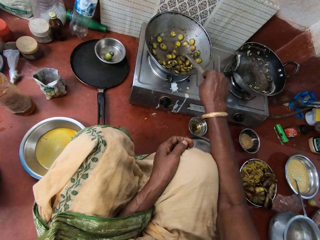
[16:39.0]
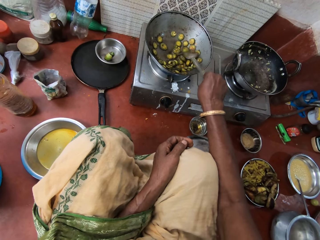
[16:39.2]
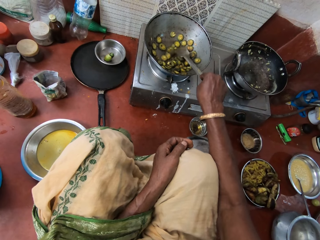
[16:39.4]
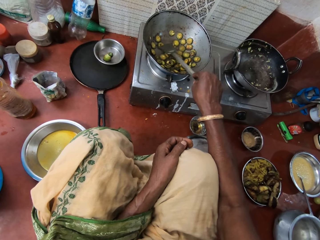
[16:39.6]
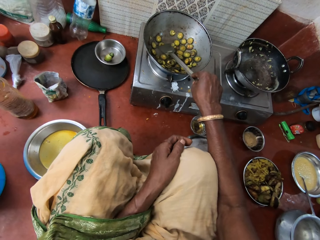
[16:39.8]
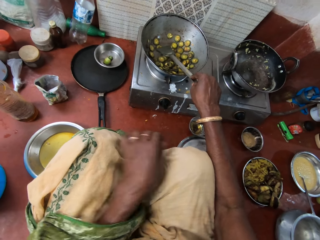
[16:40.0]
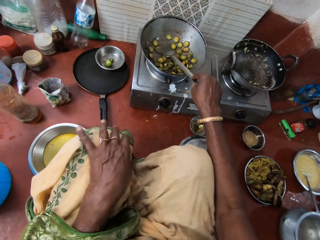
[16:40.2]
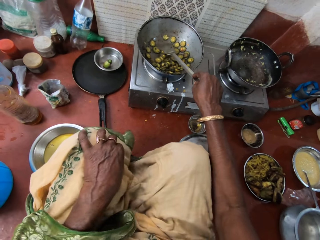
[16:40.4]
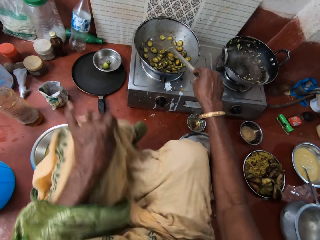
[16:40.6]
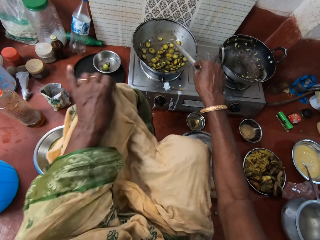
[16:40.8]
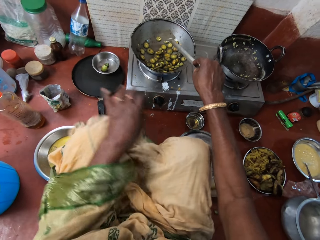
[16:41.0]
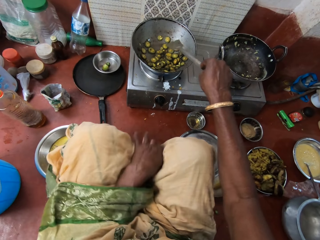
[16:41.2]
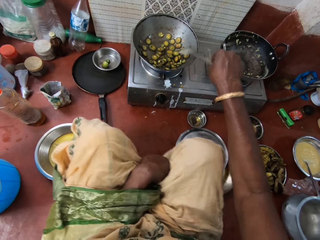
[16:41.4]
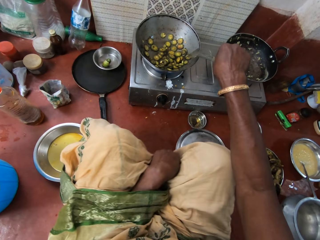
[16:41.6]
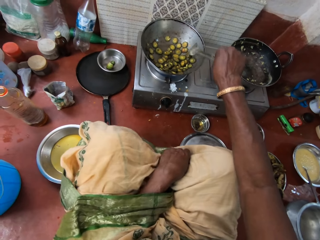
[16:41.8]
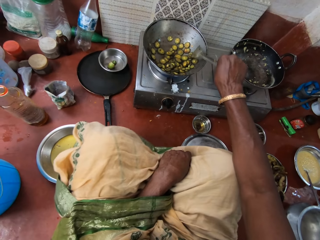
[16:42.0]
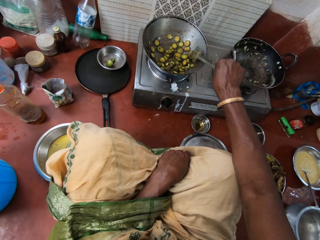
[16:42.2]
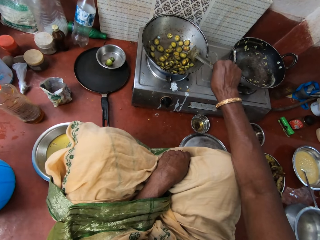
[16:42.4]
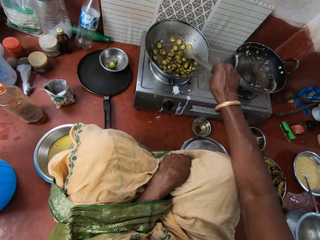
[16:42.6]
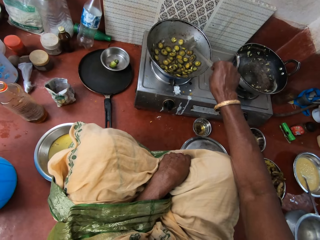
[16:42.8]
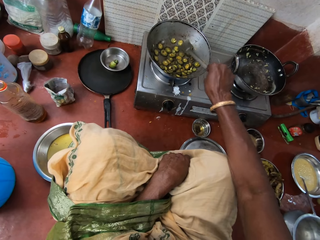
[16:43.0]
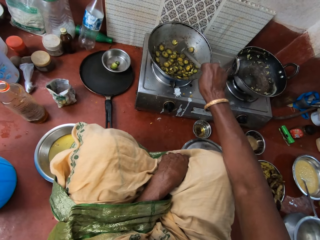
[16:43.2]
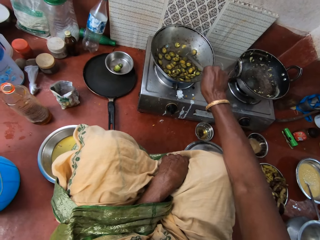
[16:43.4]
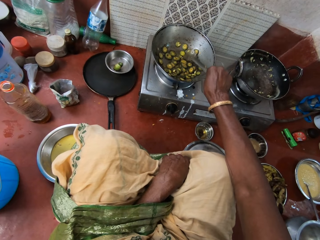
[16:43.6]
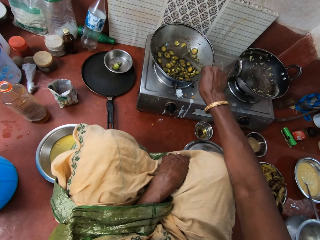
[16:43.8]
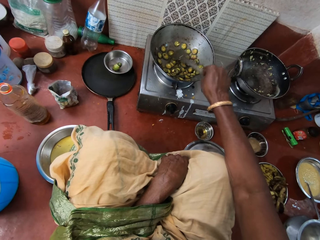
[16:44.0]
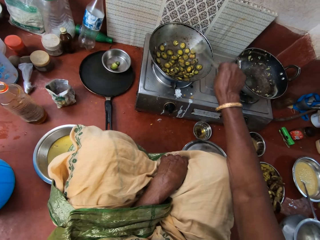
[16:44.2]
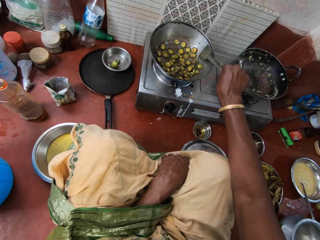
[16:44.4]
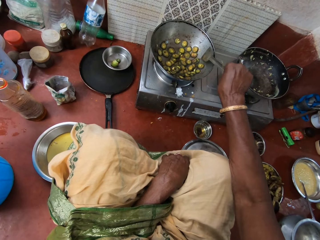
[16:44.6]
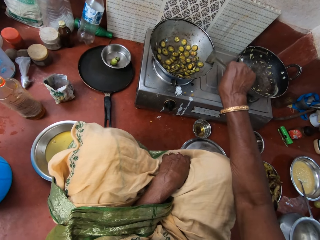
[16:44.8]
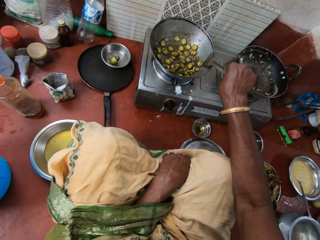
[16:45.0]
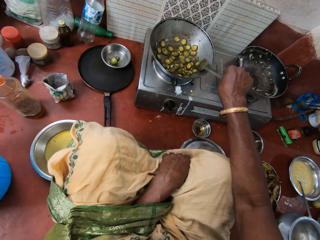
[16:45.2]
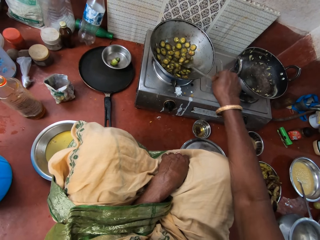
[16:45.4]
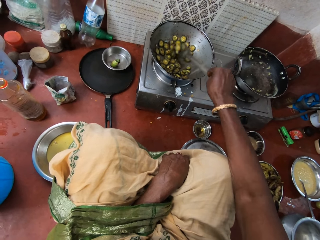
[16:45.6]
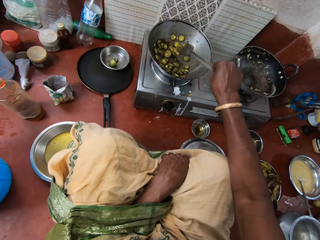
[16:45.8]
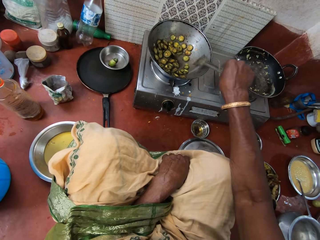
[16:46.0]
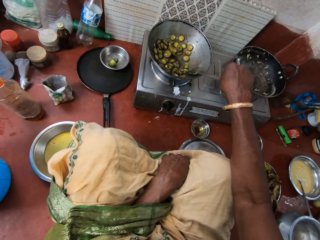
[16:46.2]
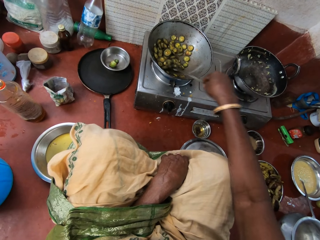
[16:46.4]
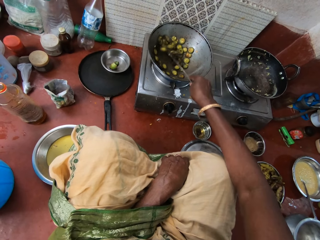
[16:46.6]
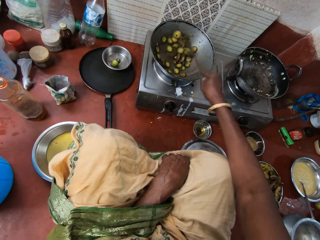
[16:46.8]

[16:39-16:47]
The camera wearer adjusts her cloth with her left hand. She stirs vegetables with the turner spoon.

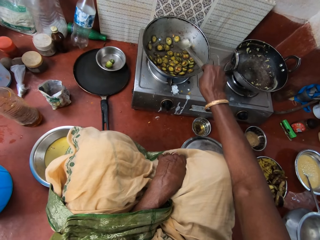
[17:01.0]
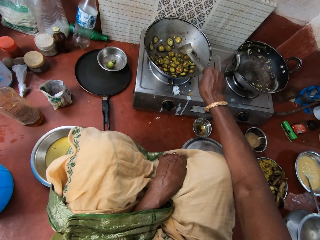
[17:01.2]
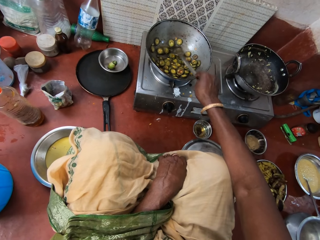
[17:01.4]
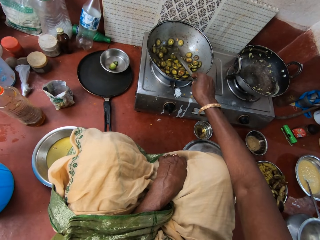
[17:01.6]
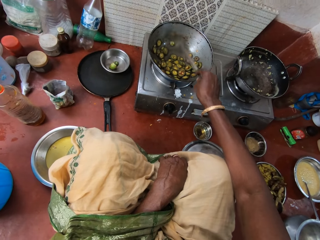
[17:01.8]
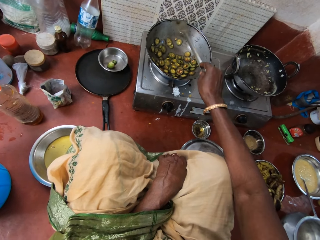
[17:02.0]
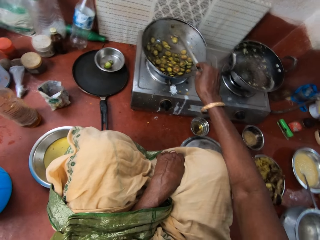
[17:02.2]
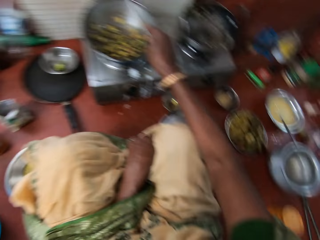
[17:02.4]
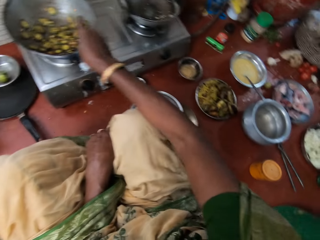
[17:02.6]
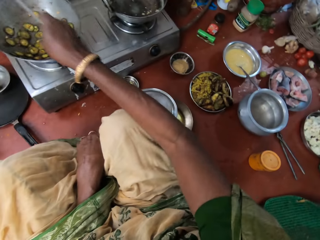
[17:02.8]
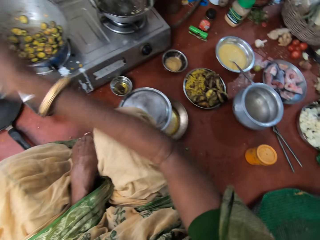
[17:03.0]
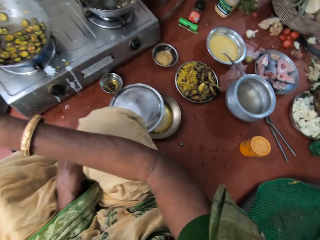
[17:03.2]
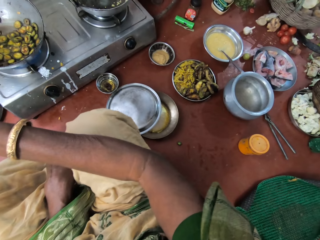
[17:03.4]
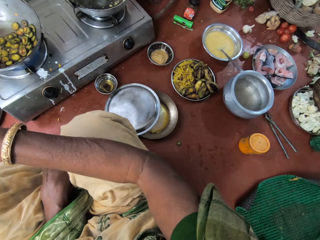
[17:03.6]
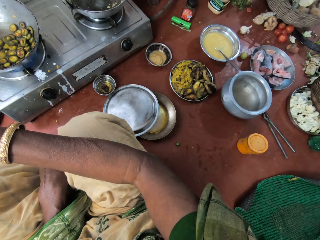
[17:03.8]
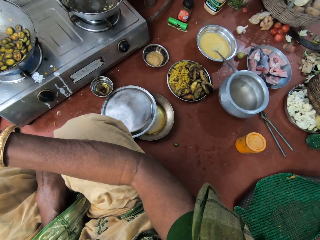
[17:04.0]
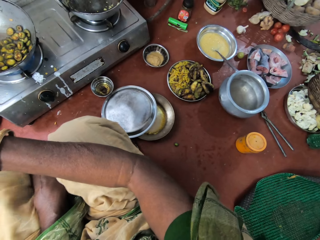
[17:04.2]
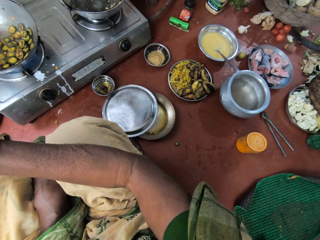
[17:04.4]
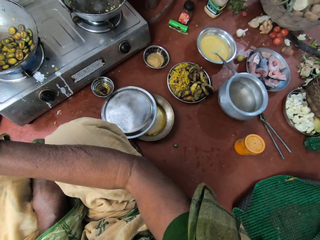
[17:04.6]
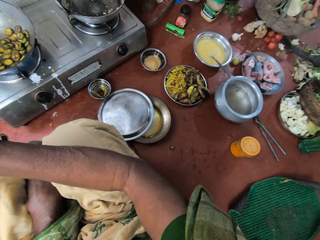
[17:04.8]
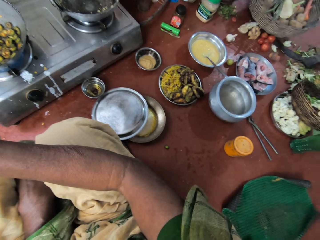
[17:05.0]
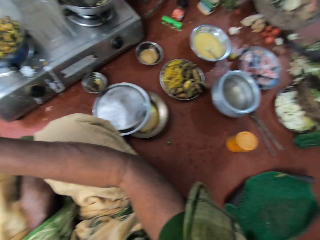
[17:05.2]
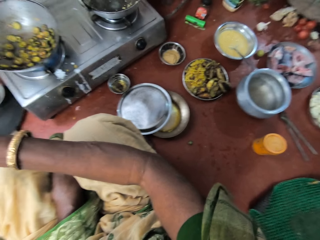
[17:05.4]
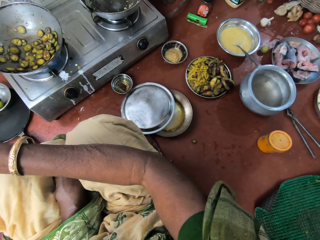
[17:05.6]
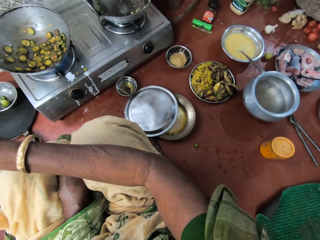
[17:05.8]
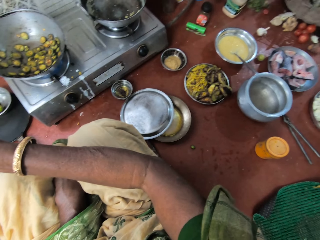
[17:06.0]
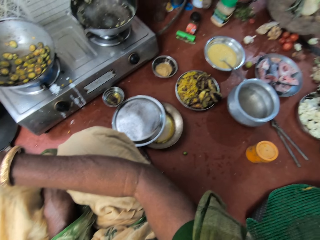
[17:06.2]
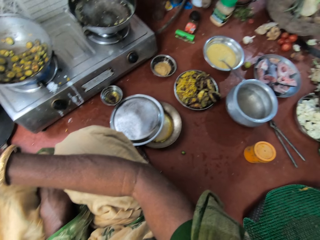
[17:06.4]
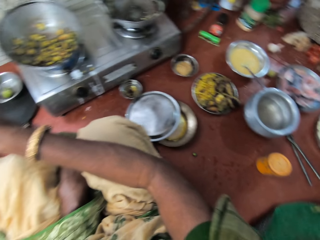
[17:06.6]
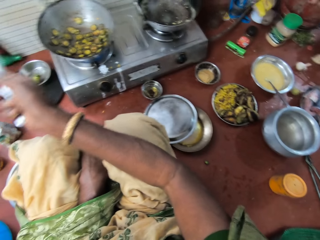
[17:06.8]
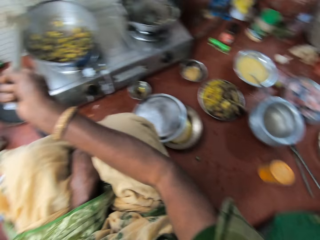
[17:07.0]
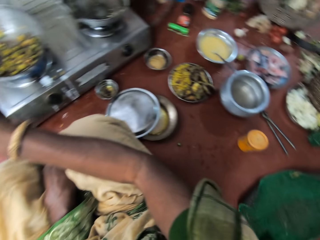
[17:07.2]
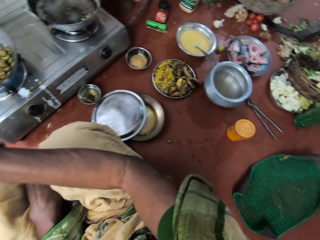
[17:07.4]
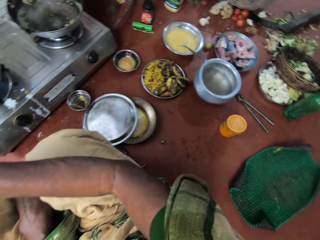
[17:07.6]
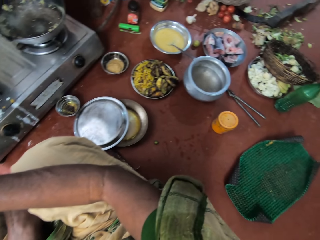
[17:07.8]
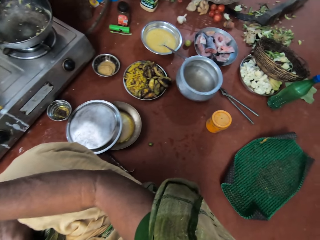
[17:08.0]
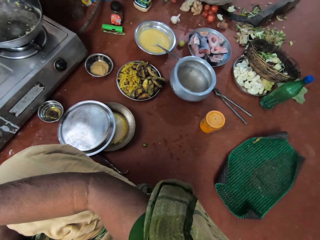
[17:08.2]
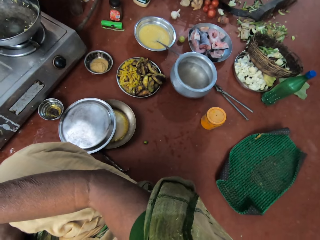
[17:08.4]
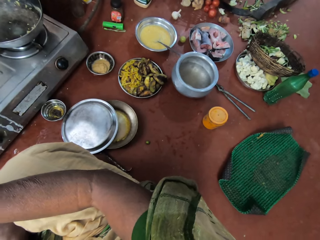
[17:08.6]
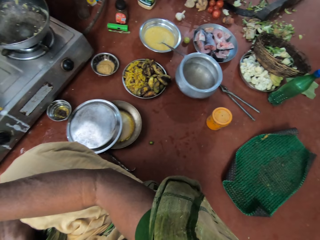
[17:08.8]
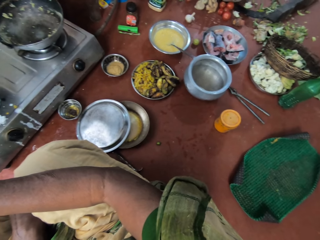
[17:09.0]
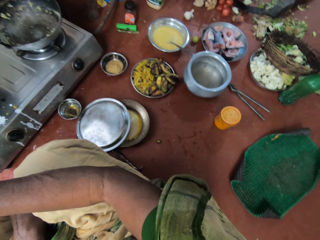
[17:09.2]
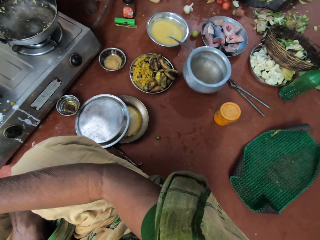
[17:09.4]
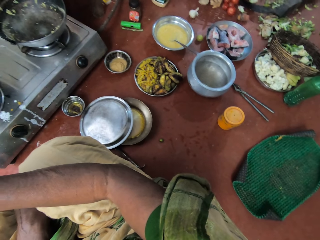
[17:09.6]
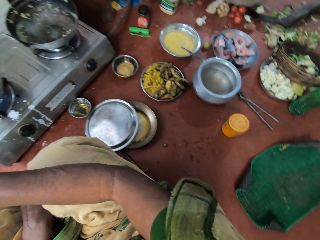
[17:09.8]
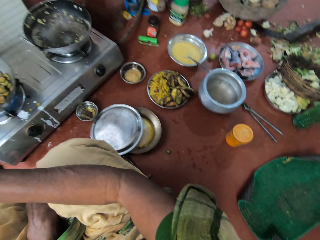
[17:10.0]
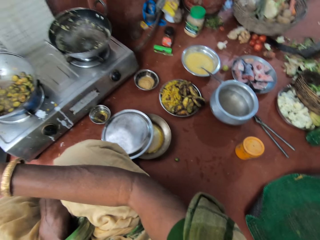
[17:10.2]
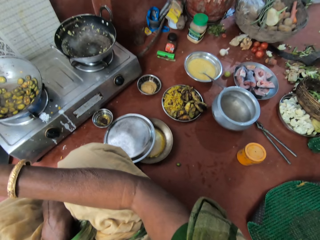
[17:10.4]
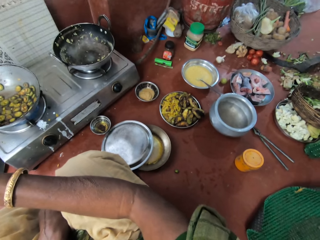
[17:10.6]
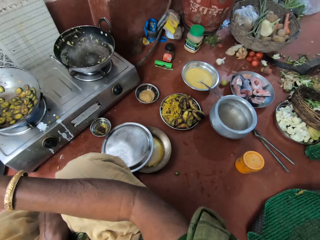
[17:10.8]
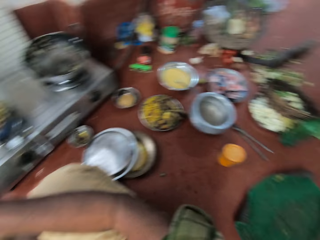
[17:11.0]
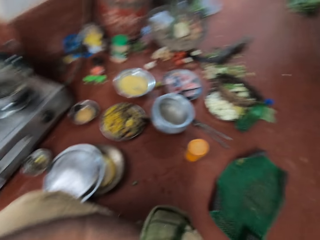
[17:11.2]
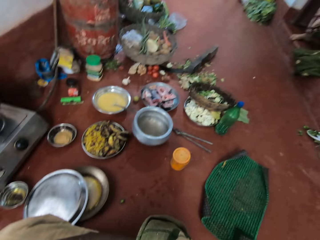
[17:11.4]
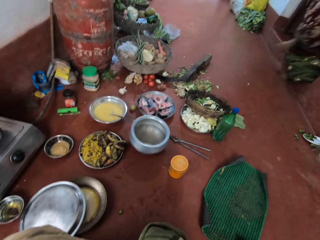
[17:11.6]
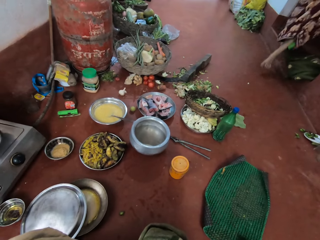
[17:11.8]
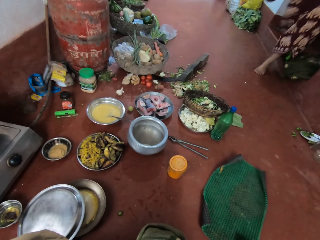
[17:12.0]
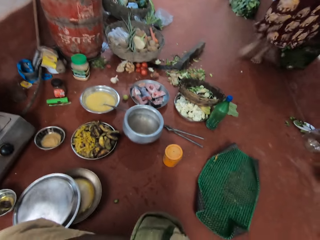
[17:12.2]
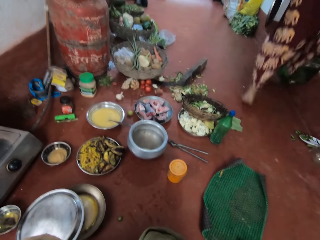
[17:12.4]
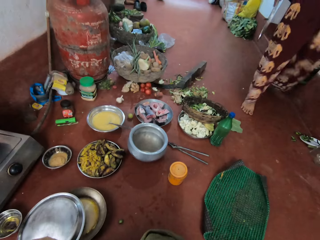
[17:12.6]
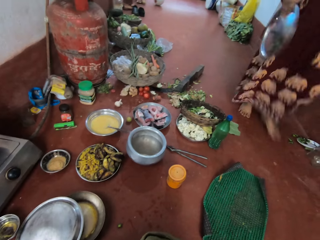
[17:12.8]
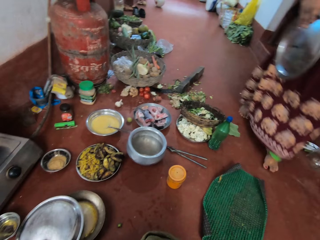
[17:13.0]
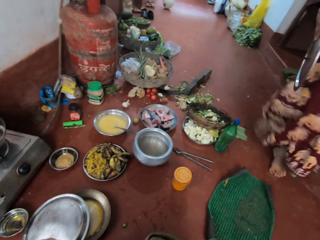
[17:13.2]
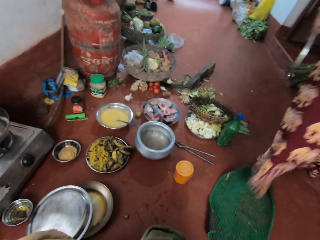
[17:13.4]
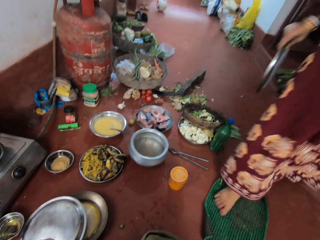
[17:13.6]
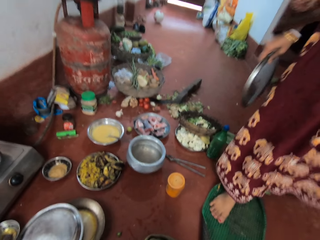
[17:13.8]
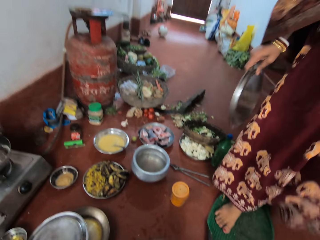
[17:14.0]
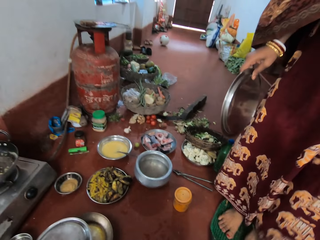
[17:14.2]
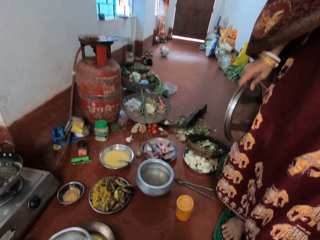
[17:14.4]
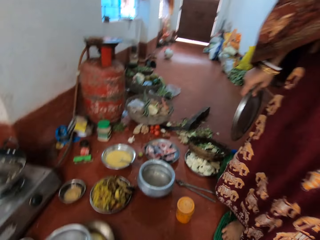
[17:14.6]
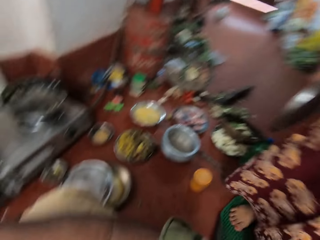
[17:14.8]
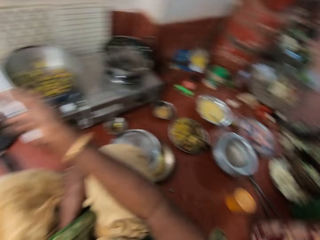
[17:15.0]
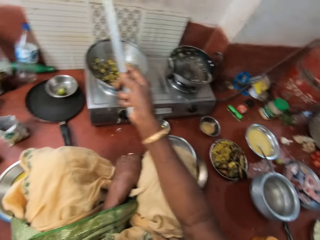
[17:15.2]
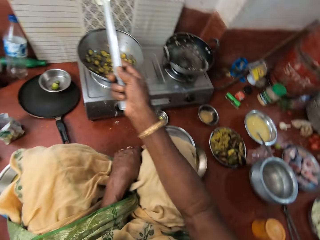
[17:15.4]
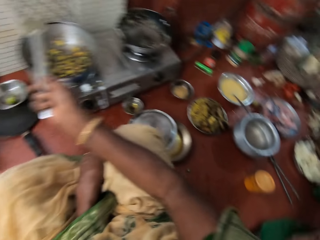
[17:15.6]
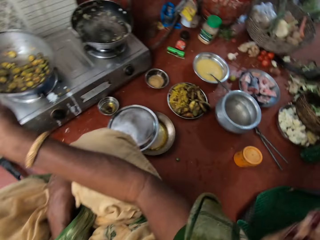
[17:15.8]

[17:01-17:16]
The camera wearer removes the turner spoon from the pan with her right hand. She stares at the food in the kitchen. A woman walks in the room.
